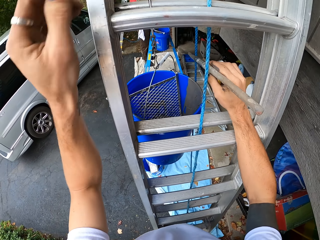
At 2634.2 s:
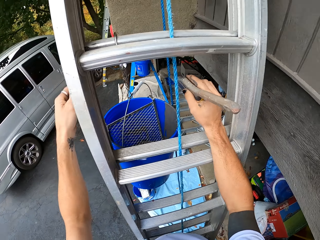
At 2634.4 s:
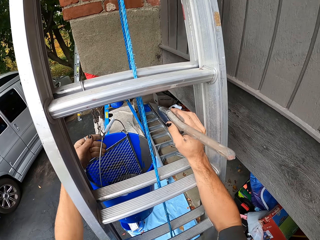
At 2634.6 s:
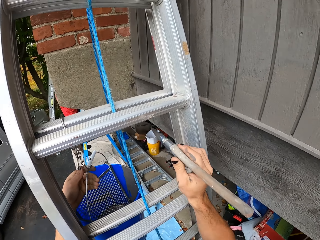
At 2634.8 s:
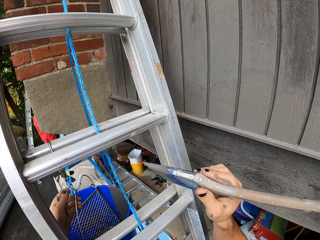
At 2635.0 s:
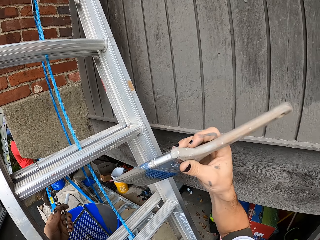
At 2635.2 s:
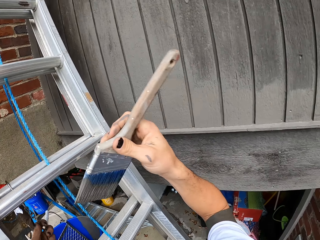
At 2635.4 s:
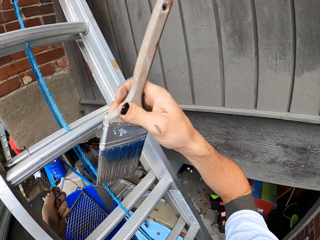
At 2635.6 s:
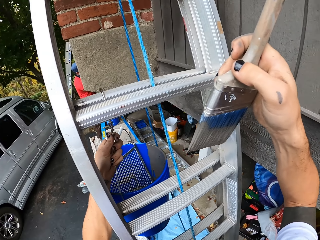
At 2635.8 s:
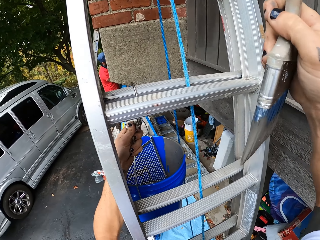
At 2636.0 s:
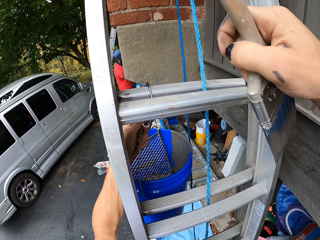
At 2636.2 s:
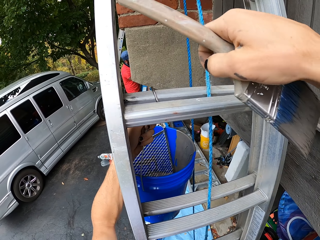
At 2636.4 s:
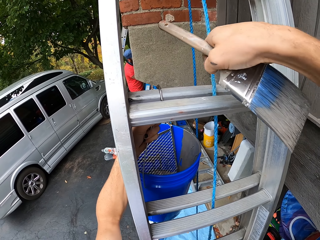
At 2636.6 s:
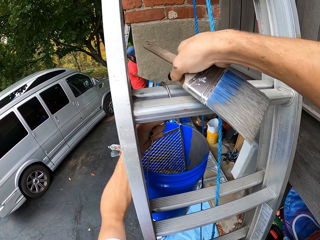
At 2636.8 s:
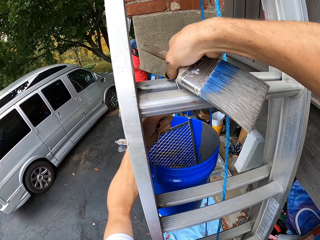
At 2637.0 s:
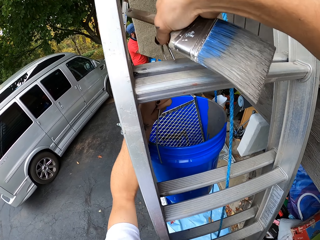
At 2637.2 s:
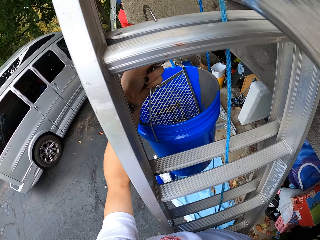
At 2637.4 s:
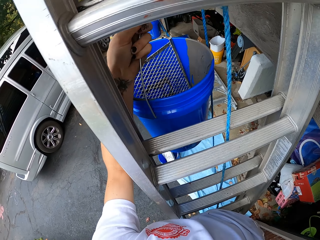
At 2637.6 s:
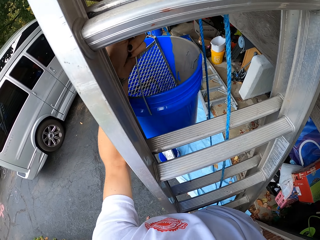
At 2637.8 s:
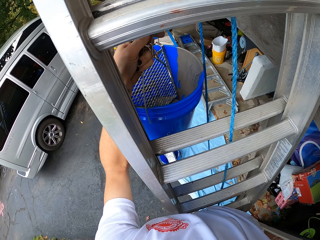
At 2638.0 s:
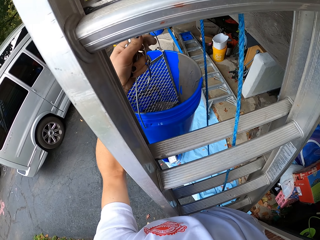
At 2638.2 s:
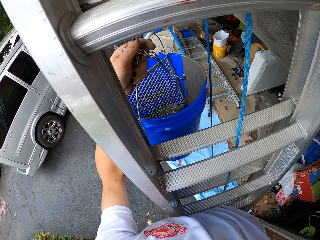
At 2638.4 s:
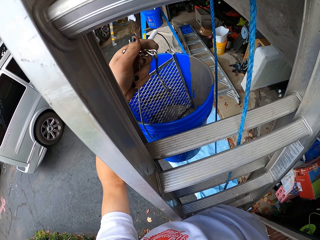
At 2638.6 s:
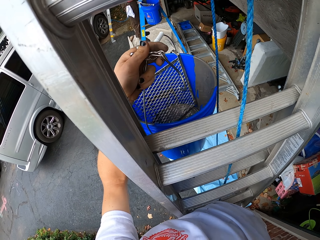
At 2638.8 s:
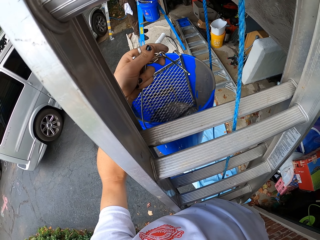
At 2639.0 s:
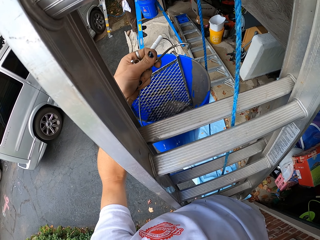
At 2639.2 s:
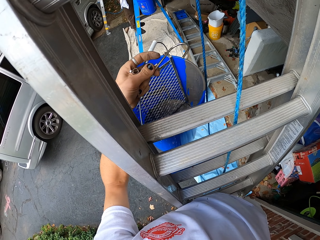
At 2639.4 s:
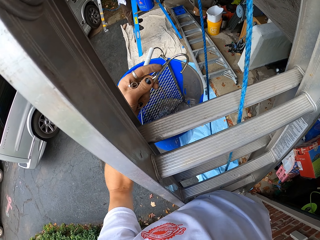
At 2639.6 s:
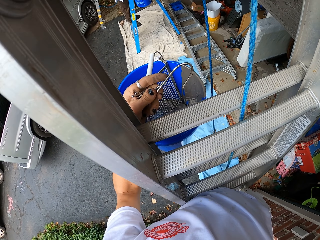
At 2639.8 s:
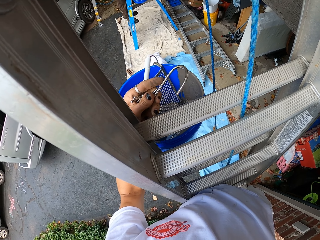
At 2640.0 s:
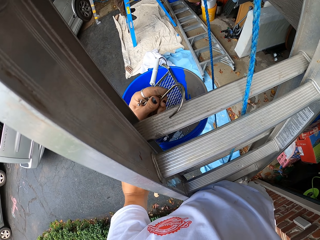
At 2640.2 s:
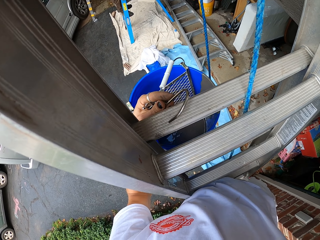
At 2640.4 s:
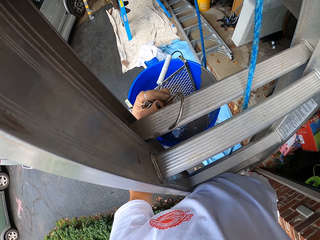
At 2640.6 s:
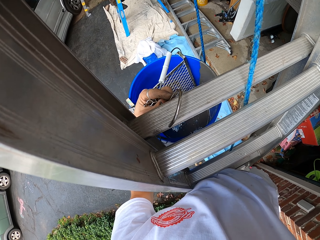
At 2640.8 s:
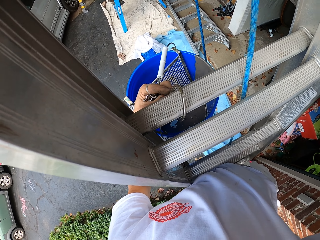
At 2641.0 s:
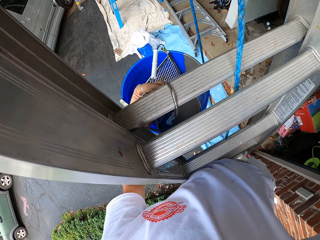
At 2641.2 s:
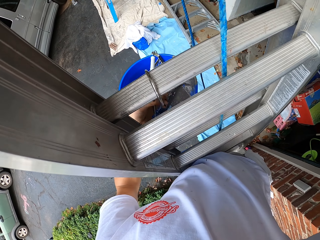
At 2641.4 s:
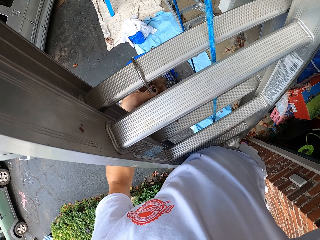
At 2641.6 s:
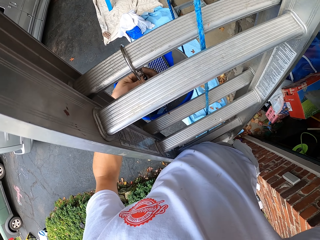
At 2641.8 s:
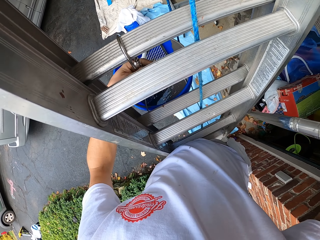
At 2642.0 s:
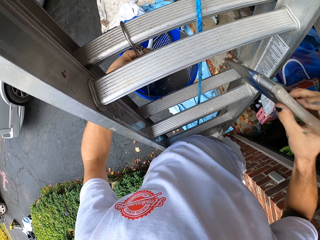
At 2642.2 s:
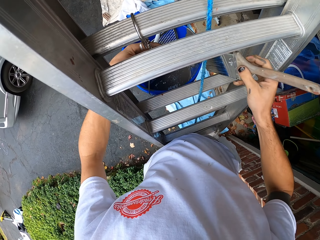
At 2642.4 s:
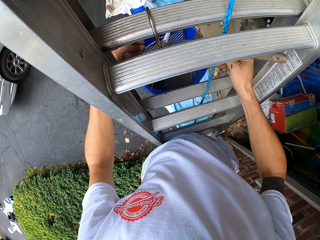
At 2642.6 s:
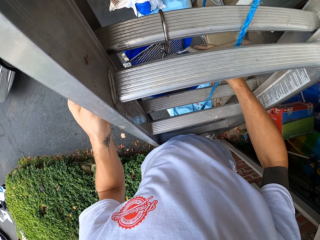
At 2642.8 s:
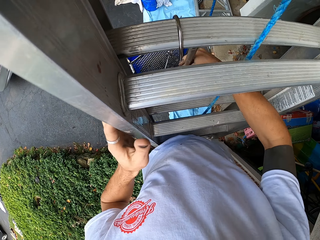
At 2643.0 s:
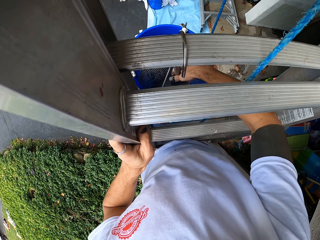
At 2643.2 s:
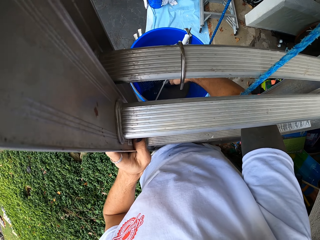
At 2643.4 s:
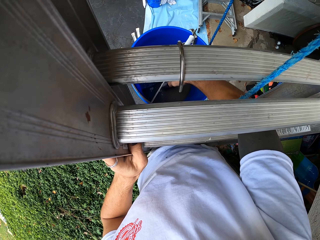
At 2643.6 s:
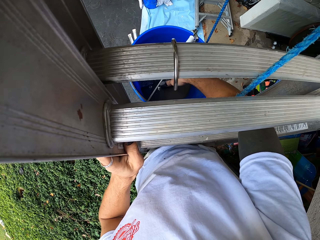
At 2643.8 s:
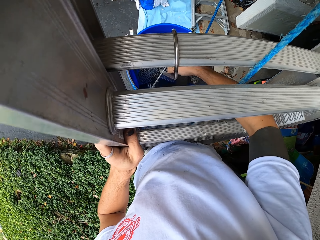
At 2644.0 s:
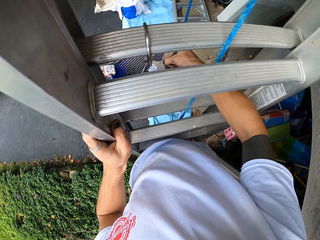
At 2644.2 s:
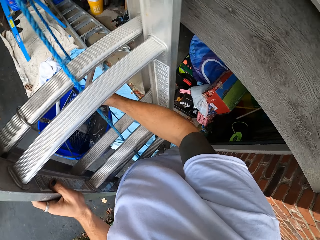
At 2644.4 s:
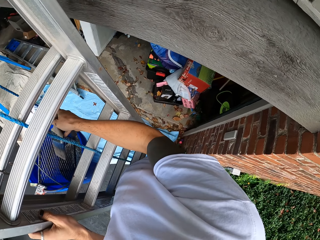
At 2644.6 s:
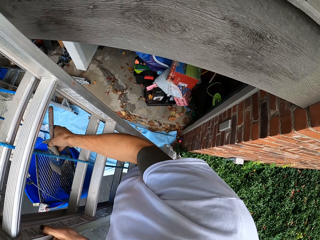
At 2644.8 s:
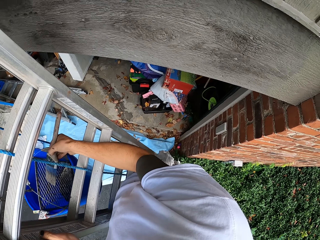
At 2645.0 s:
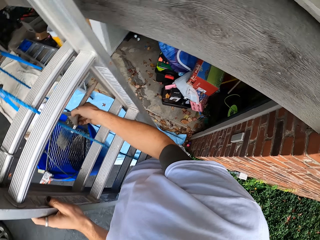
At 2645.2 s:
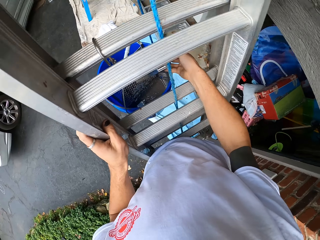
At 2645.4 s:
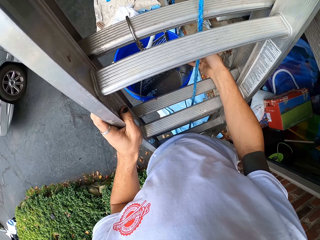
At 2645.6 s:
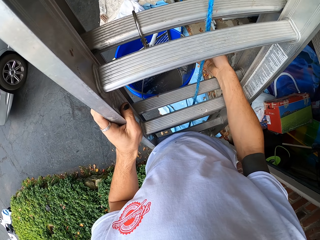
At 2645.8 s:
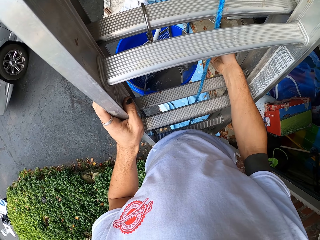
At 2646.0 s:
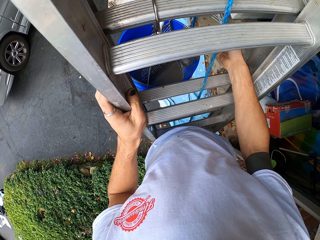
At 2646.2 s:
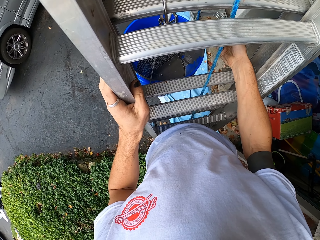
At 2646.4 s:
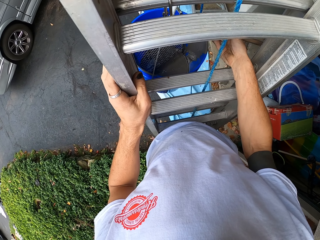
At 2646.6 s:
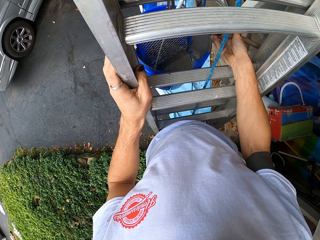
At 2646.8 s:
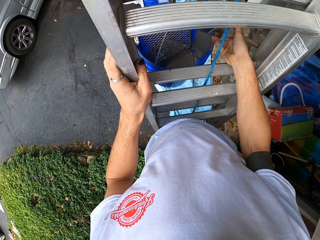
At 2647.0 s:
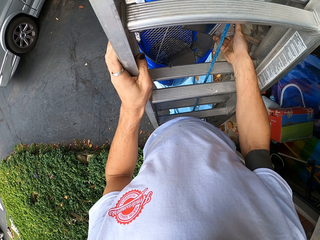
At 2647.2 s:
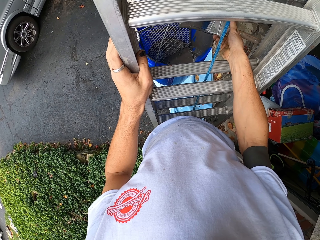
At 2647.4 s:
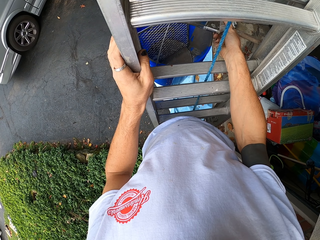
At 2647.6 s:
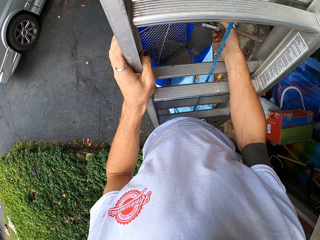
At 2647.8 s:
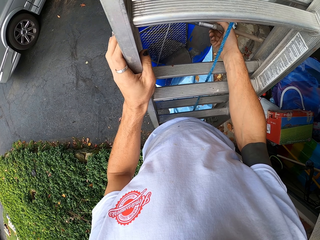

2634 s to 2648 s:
The camera wearer lifts the paint bucket from the ladder and lowers it down. They hang the paint bucket on the ladder. They add paint on the brush from the bucket. They remove the brush from the paint.

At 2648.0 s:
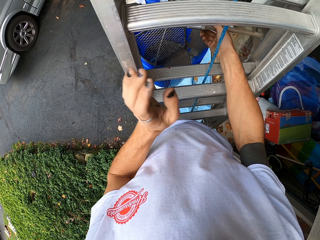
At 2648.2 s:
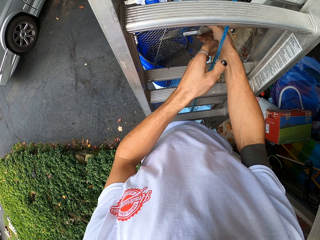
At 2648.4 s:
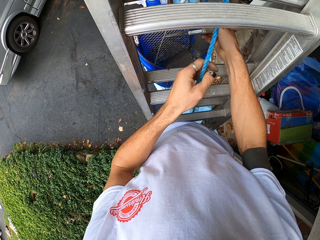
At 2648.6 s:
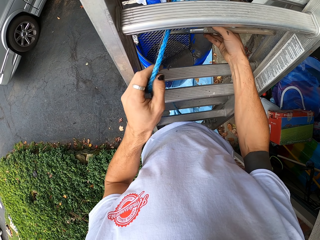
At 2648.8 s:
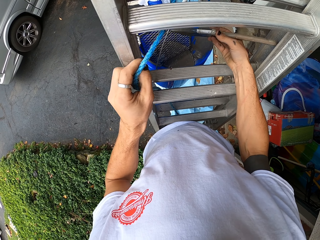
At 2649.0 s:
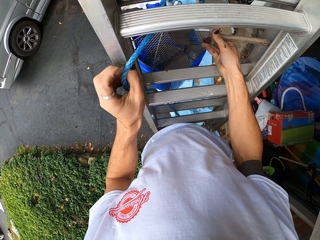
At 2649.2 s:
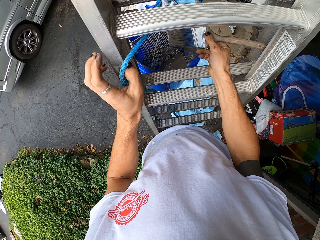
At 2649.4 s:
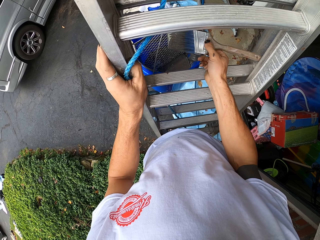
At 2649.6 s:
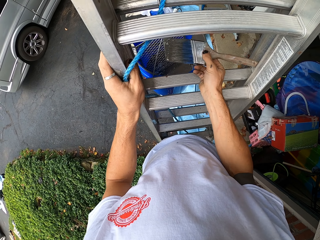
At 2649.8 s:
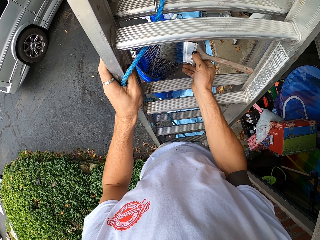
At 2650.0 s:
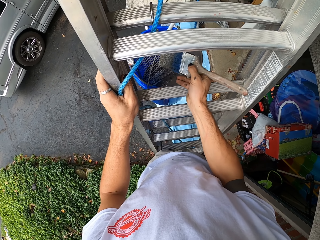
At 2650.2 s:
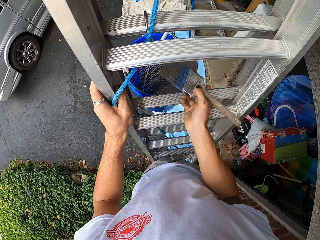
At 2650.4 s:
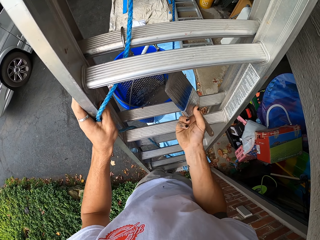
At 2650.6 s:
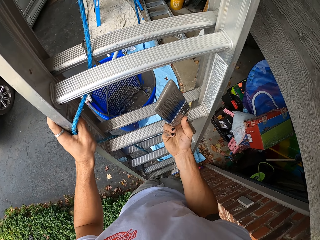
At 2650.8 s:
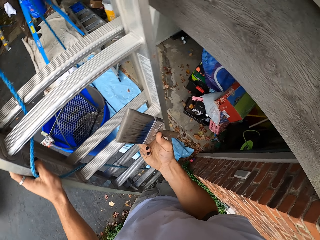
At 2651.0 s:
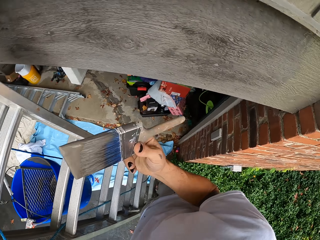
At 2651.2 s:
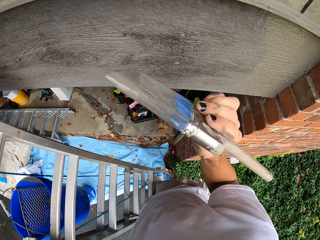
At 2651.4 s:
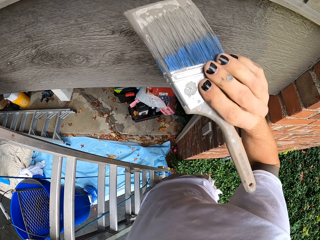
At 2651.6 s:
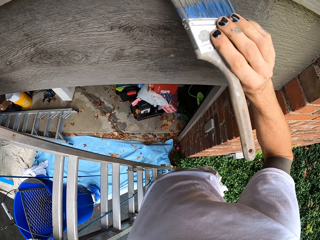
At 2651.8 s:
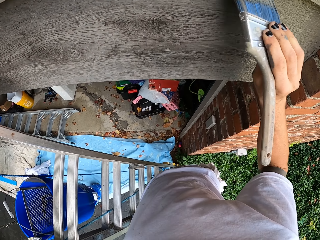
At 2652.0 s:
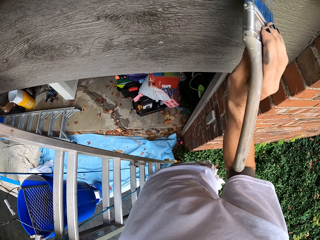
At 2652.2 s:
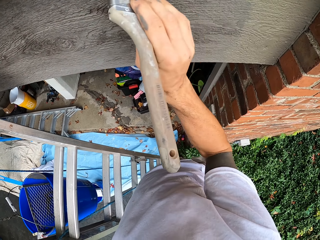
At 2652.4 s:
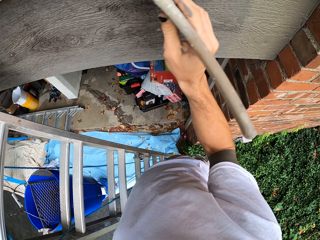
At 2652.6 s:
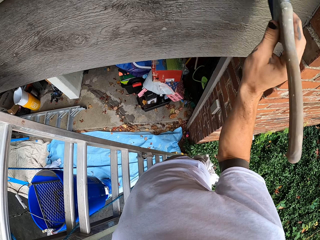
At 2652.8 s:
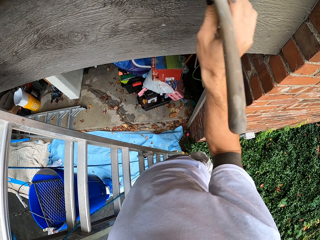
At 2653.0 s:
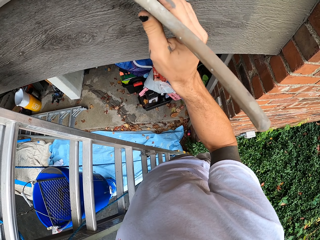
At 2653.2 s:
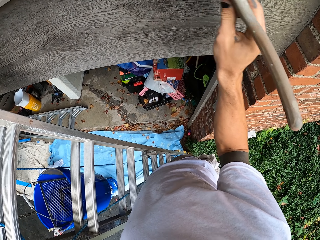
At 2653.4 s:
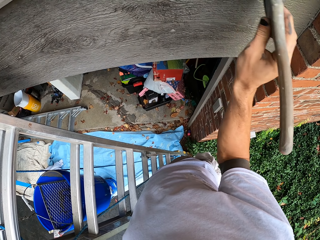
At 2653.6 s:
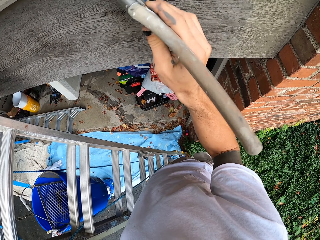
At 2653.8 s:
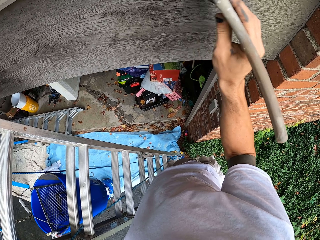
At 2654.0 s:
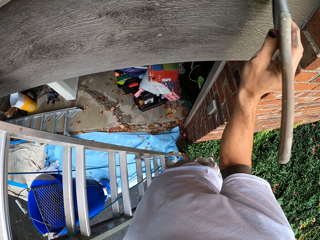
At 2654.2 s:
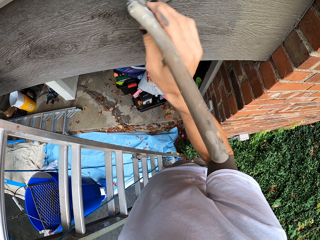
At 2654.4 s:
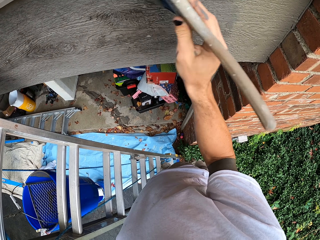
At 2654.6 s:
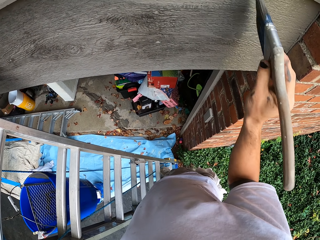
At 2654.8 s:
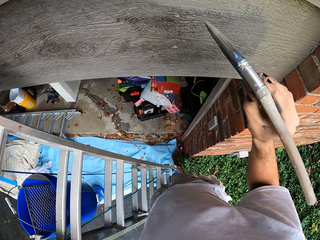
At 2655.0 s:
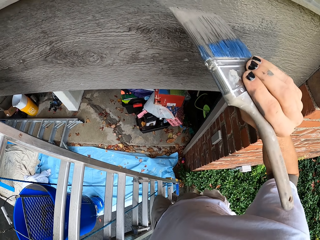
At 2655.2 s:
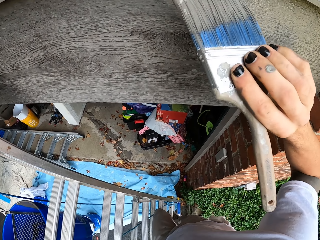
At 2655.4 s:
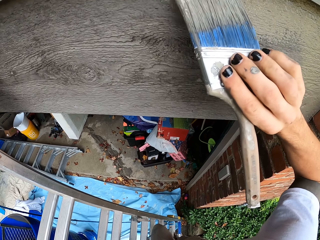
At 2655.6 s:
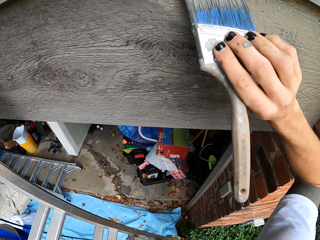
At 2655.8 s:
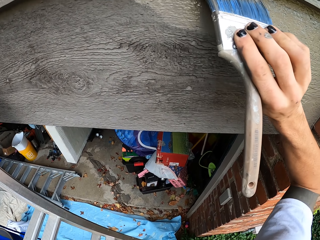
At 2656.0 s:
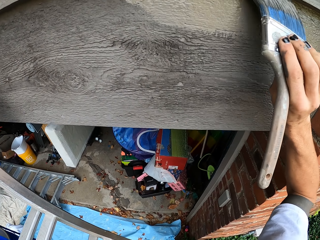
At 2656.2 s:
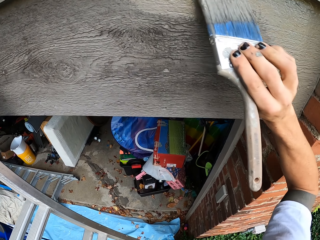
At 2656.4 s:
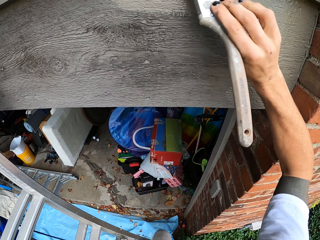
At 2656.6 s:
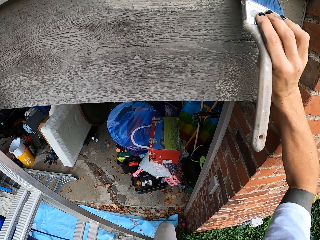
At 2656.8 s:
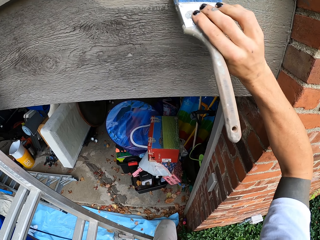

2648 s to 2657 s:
The camera wearer moves the rope. They pass the paint brush through the ladder. They apply paint on the house wall wood using a hand brush.
